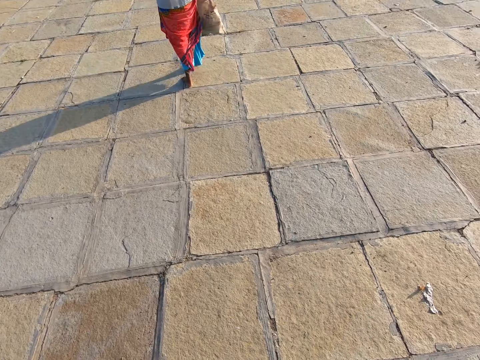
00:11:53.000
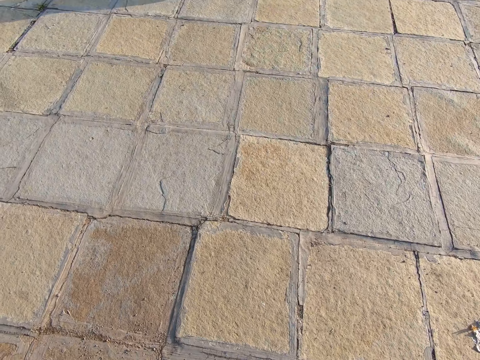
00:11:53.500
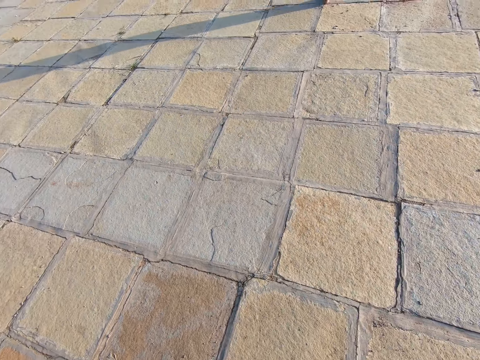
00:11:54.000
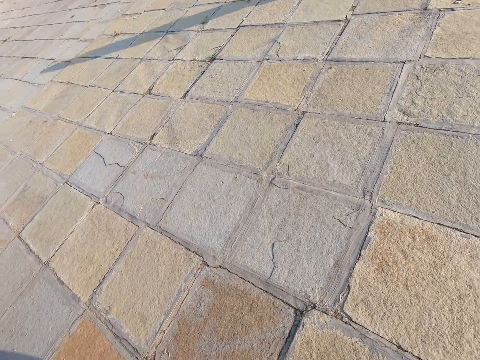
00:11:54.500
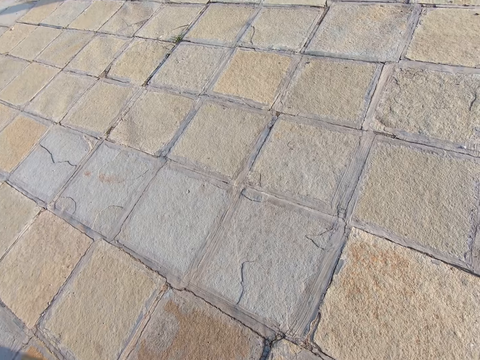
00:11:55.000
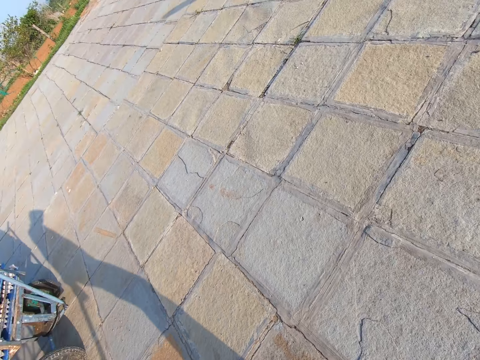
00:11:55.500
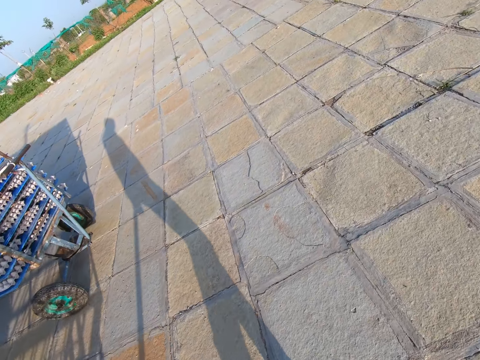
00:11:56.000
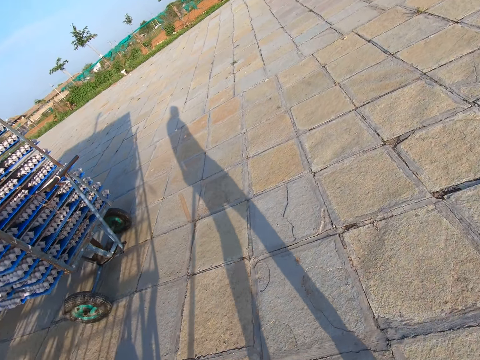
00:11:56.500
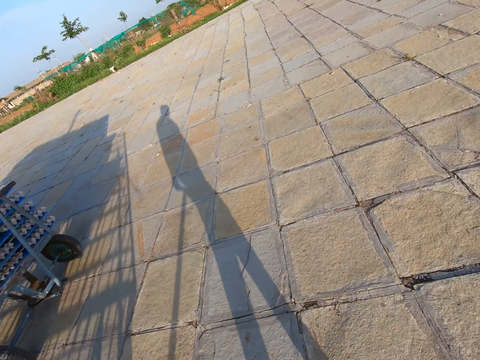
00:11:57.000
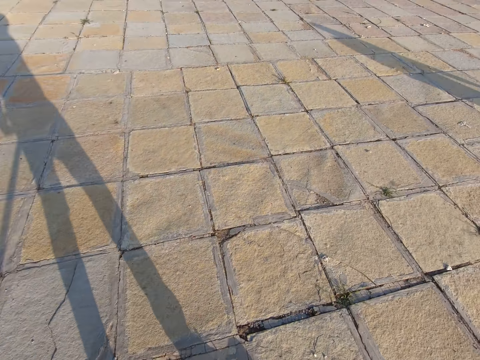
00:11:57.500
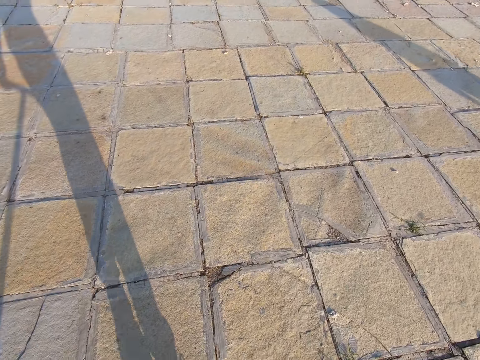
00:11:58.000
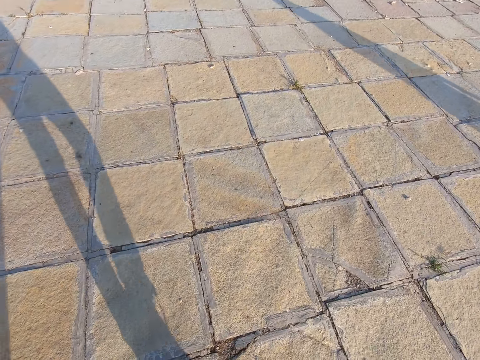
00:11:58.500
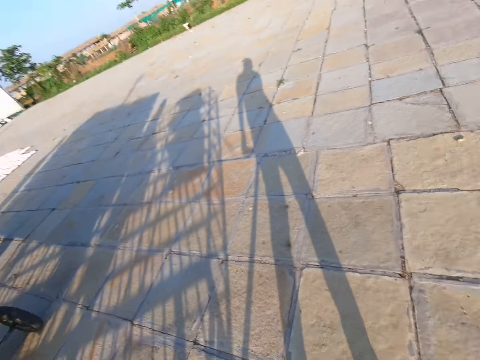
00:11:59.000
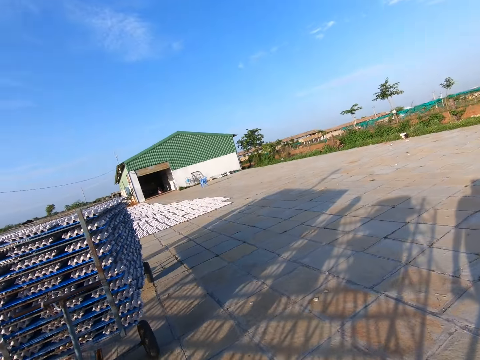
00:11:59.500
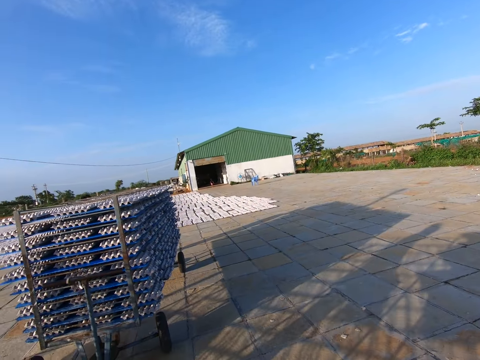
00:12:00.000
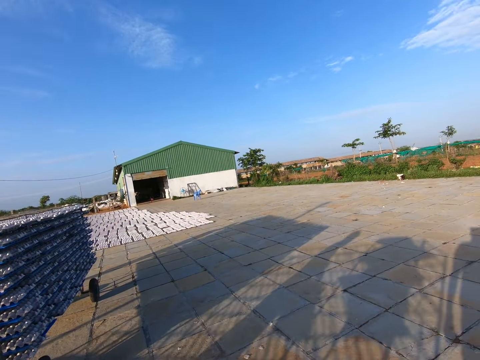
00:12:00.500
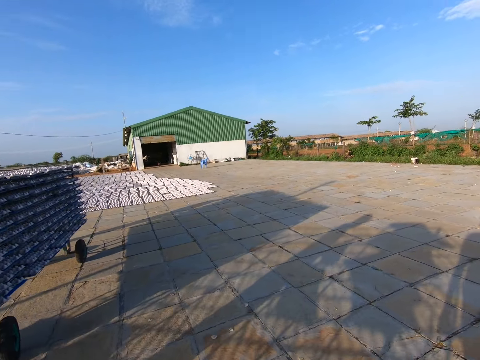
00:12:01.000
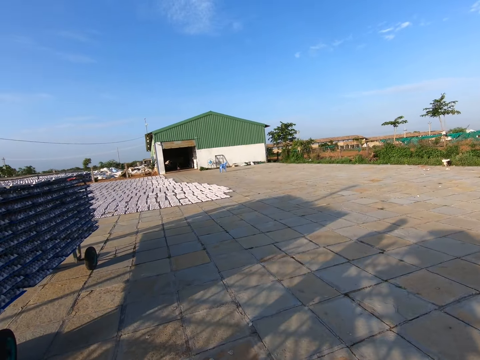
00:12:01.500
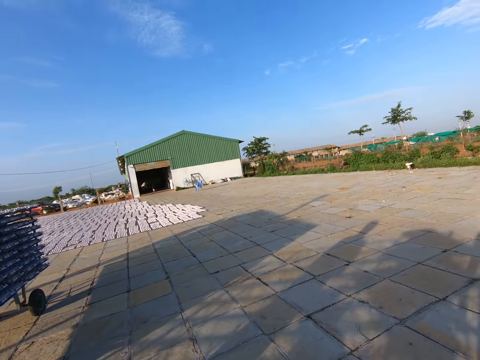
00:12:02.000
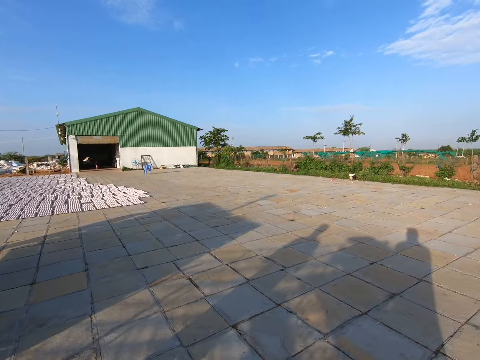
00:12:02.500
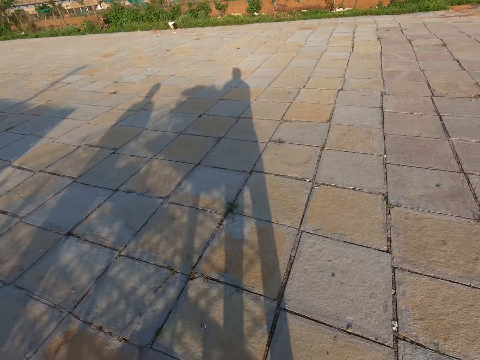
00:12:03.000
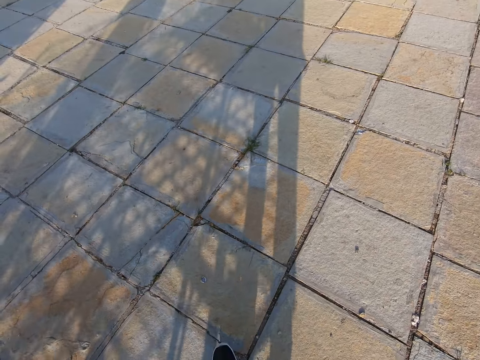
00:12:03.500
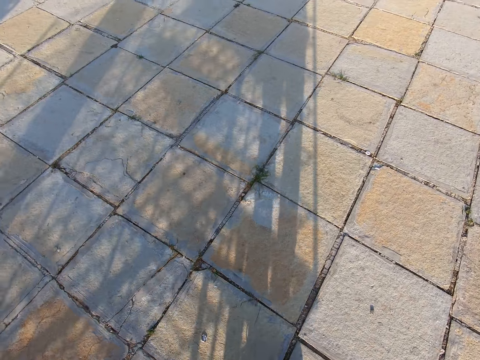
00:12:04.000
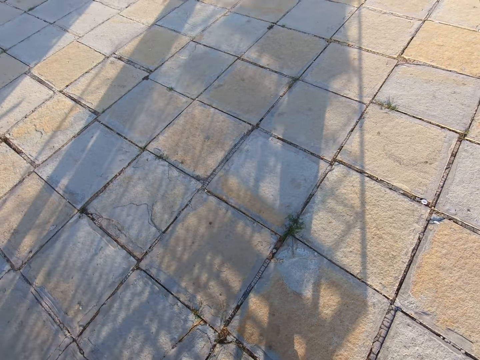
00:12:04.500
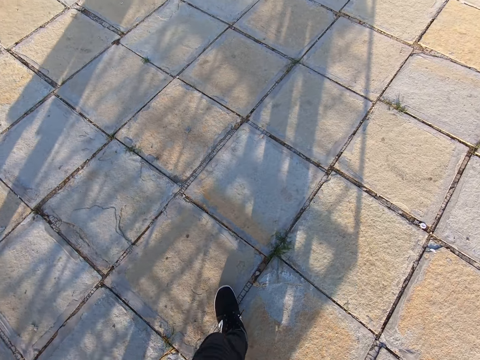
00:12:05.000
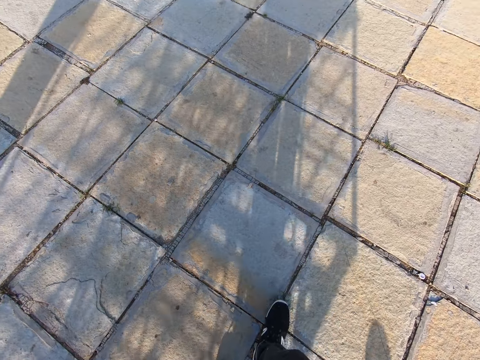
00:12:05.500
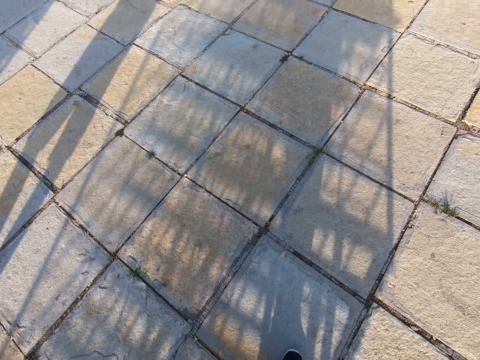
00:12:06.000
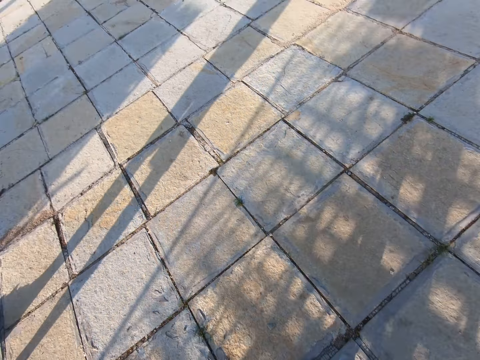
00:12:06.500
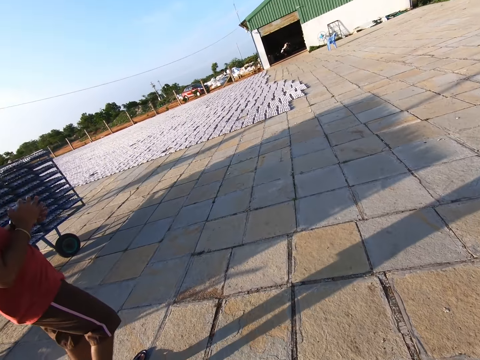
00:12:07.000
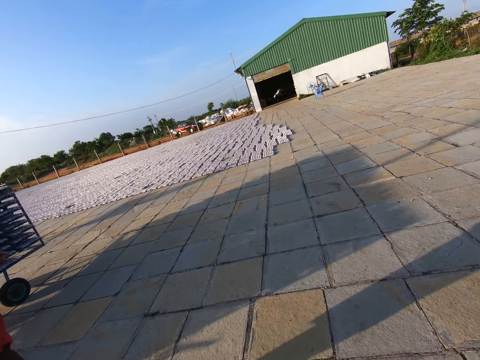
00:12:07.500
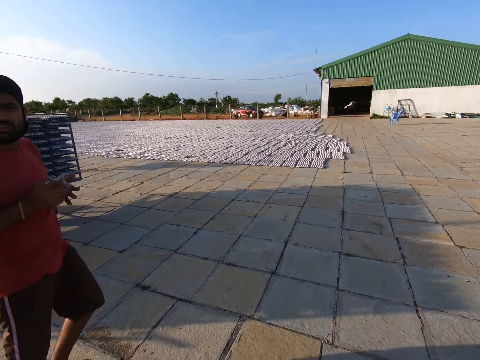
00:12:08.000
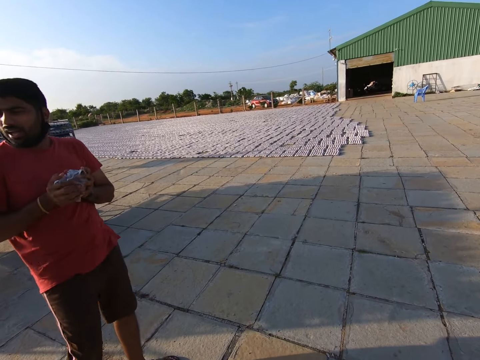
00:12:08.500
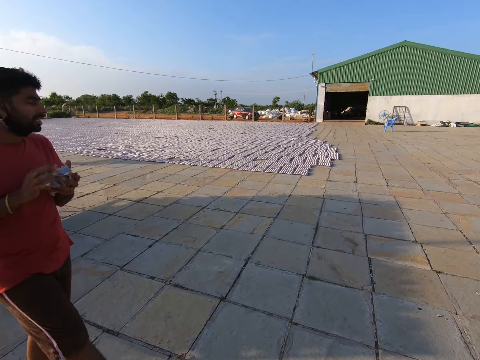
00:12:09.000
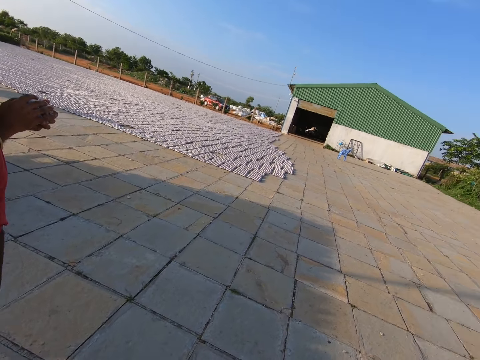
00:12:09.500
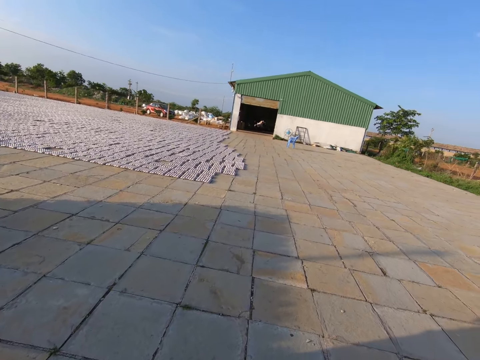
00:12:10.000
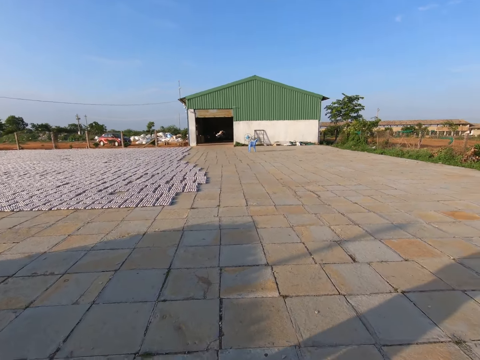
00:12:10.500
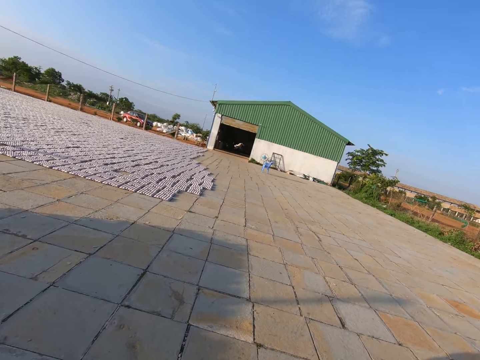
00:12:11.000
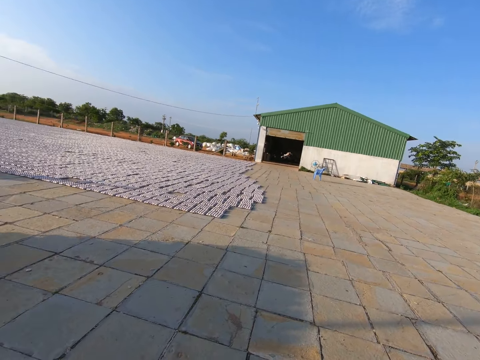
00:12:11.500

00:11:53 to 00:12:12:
The camera wearer walks to the factory. A person walks around and holds a paper.

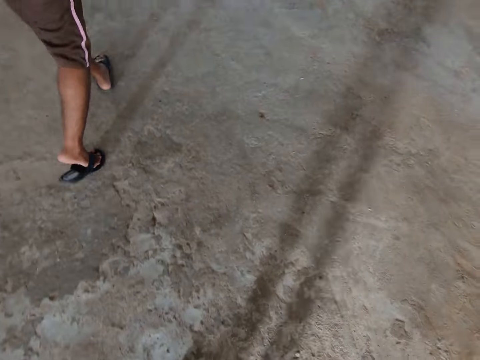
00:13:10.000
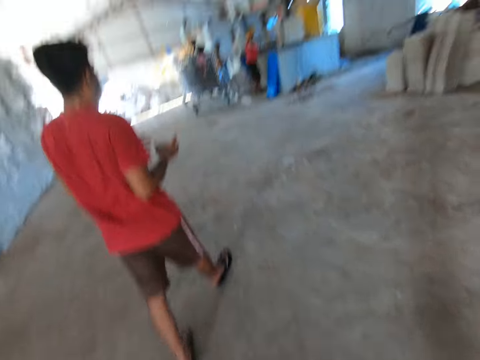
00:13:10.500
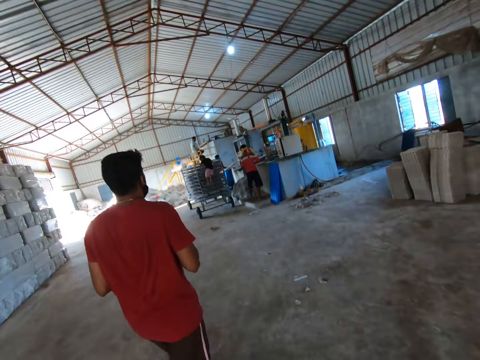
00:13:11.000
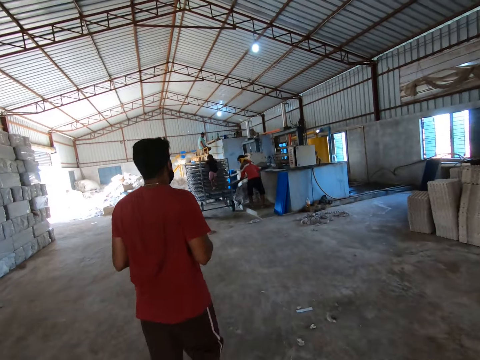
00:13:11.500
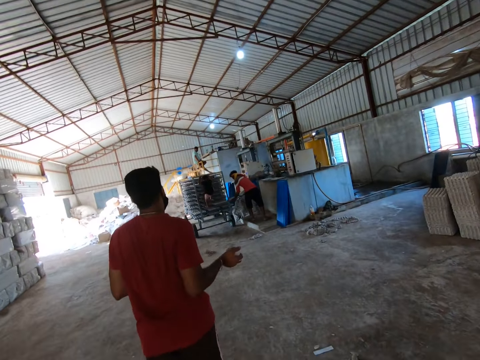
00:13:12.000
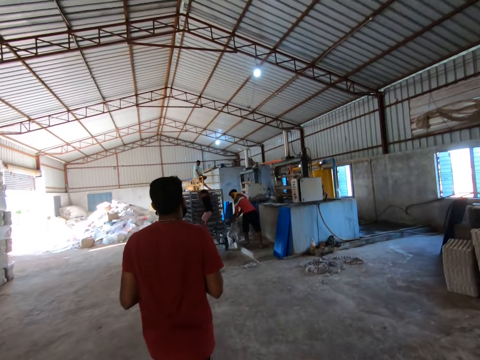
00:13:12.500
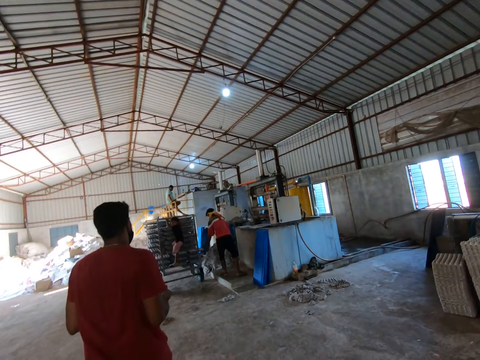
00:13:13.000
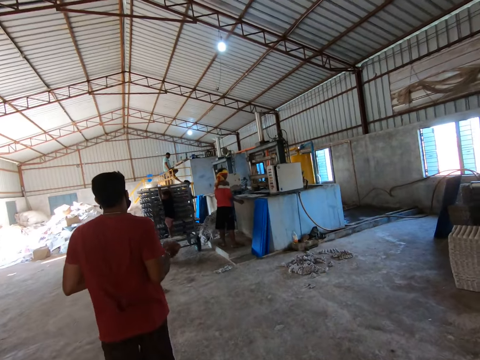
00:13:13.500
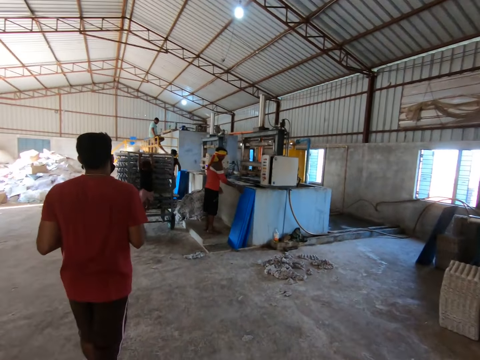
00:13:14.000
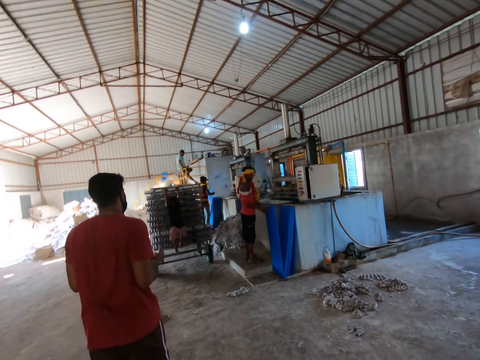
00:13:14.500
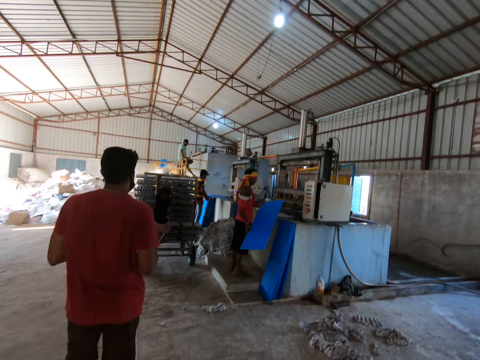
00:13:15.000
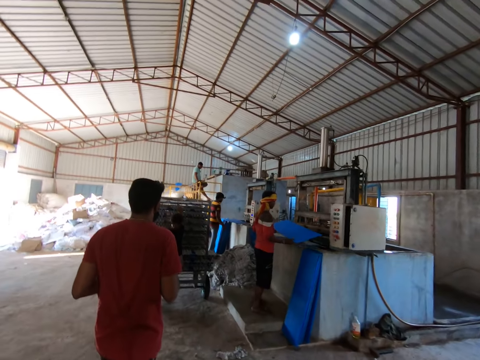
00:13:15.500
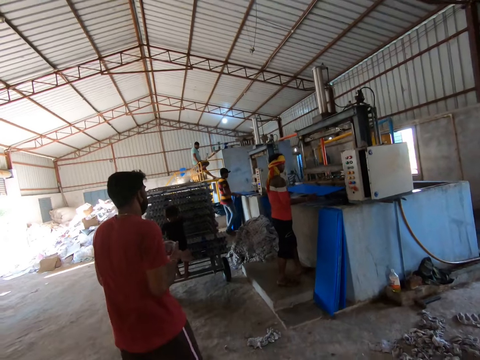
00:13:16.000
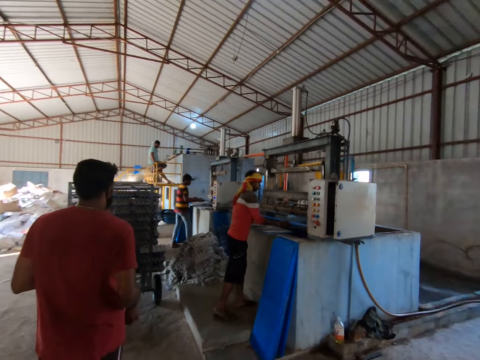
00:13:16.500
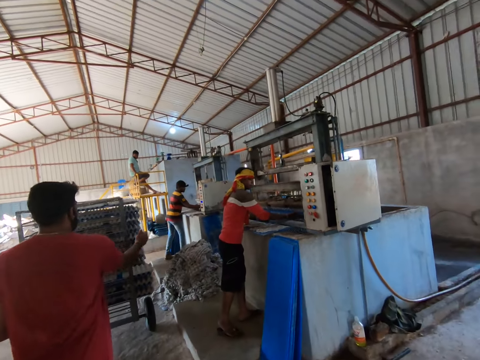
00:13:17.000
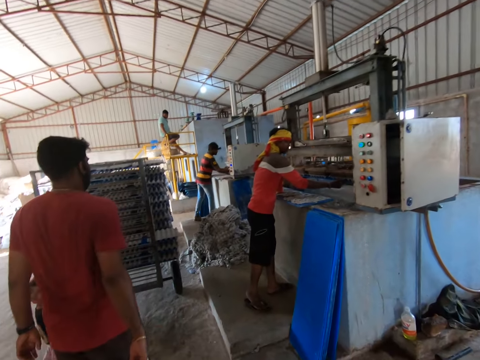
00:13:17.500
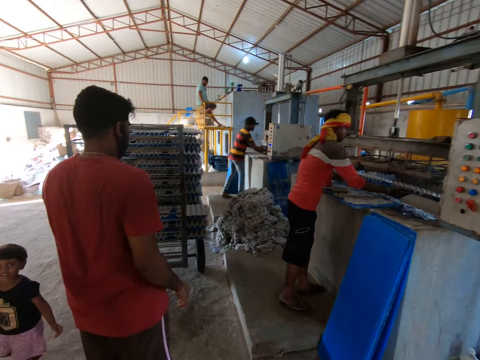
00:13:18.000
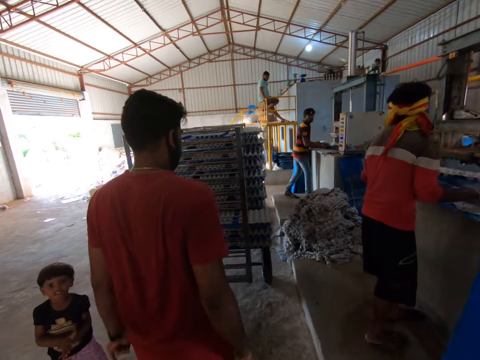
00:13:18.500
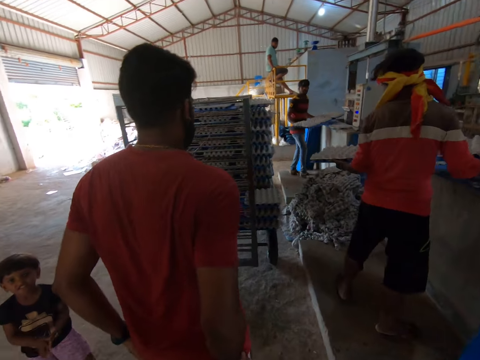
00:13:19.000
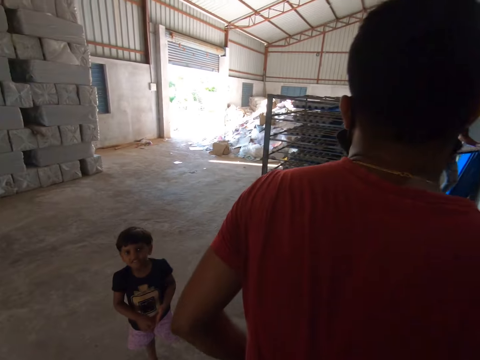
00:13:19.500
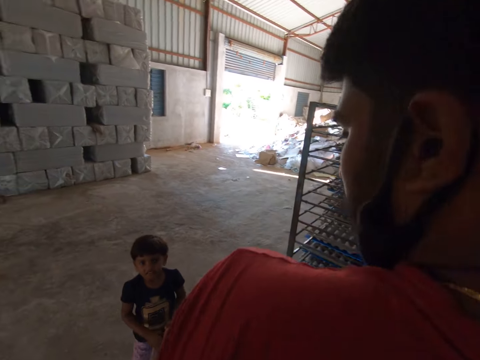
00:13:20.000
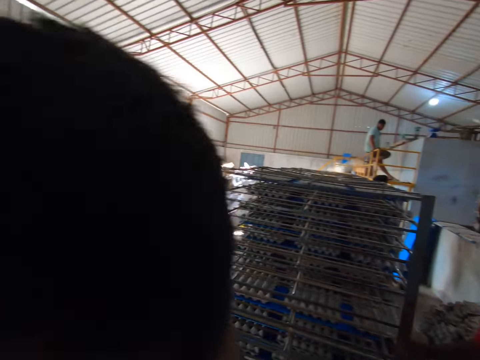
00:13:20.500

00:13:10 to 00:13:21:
A man places a PVC sheet on a shelf trolley with both hands. Another man picks a PVC sheet from the floor with both hands. The first man picks a PVC sheet from the floor with both hands. The first man collects egg crates from an egg crate making machine with the PVC sheet in both hands. The other man collects egg crates from the egg crate making machine with the PVC sheet in both hands. A person throws a paper. The first man places the PVC sheet of egg crates on the shelf trolley with both hands.
